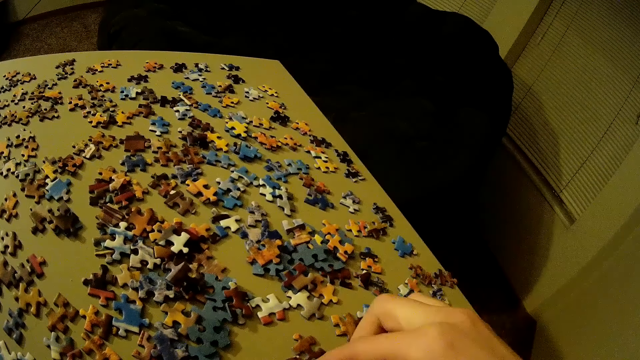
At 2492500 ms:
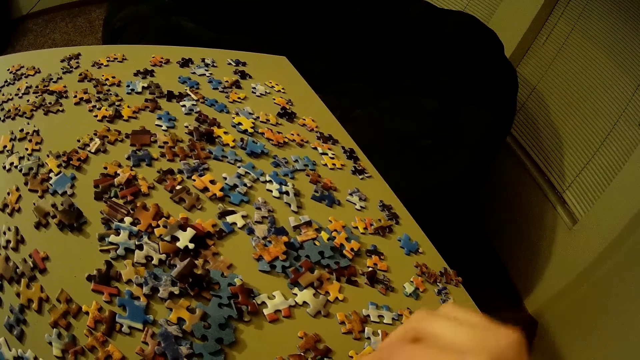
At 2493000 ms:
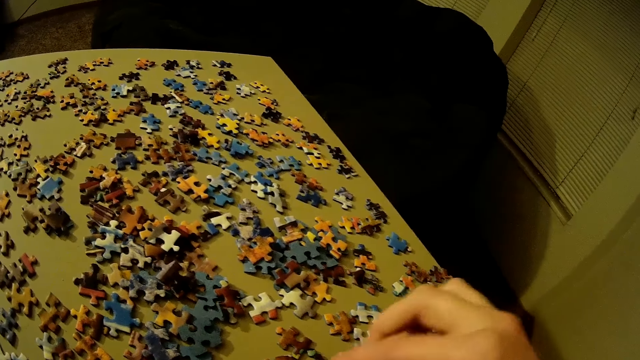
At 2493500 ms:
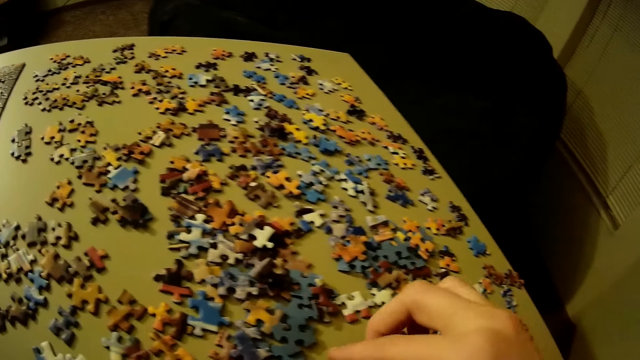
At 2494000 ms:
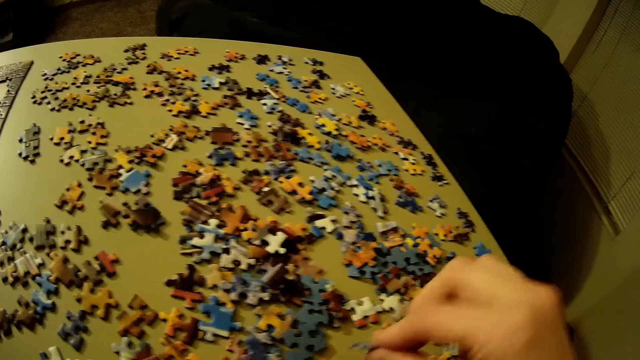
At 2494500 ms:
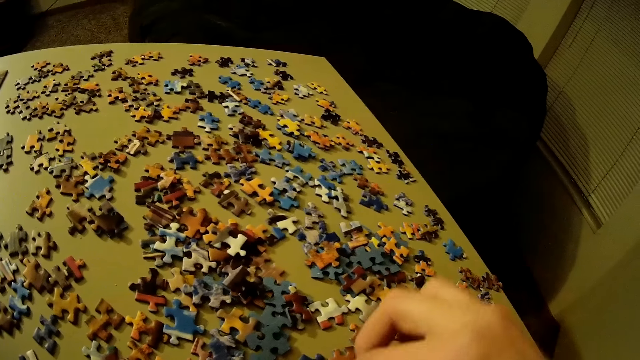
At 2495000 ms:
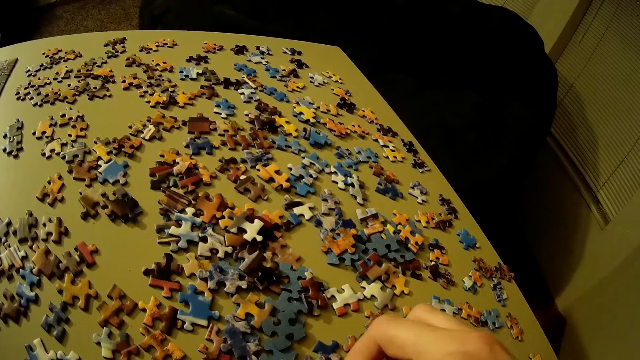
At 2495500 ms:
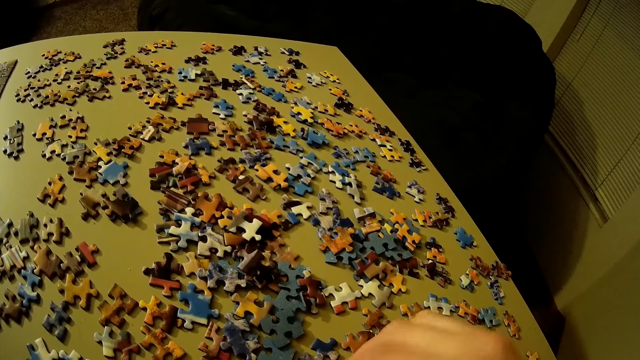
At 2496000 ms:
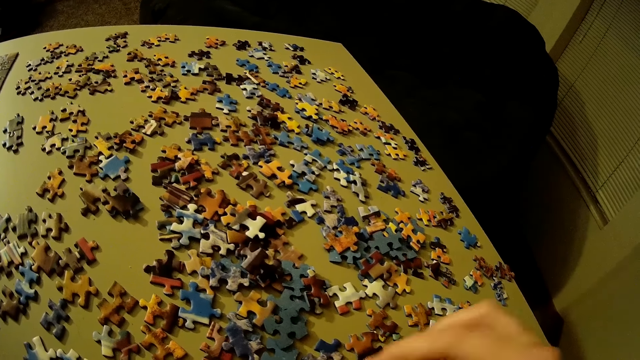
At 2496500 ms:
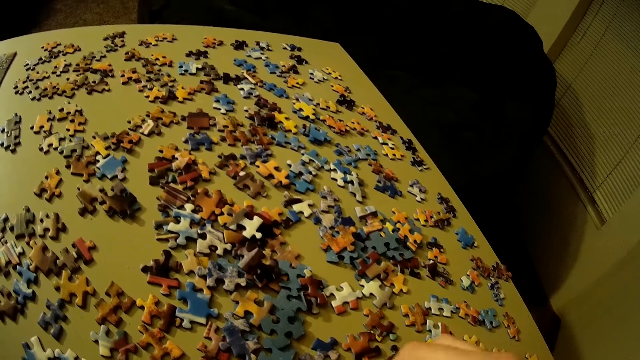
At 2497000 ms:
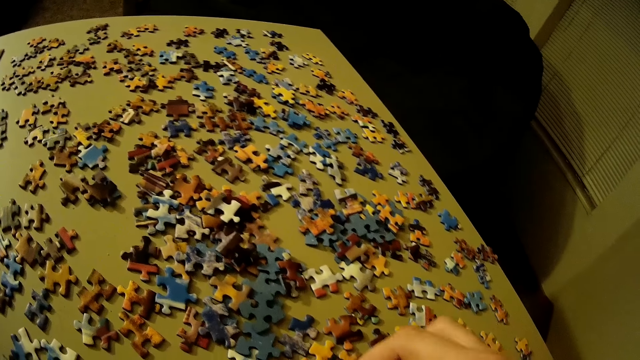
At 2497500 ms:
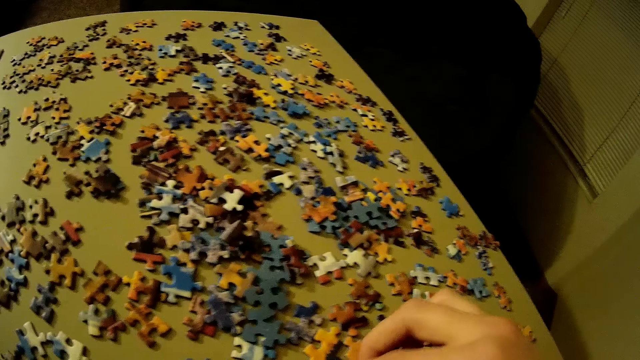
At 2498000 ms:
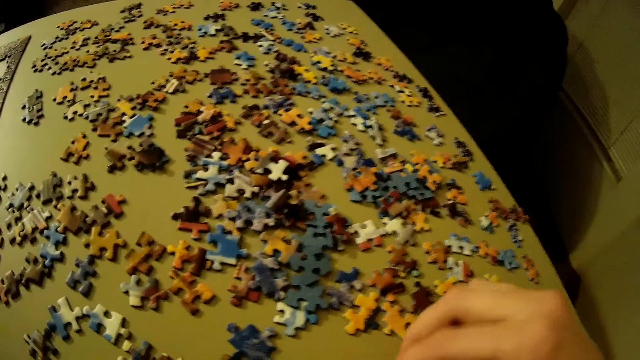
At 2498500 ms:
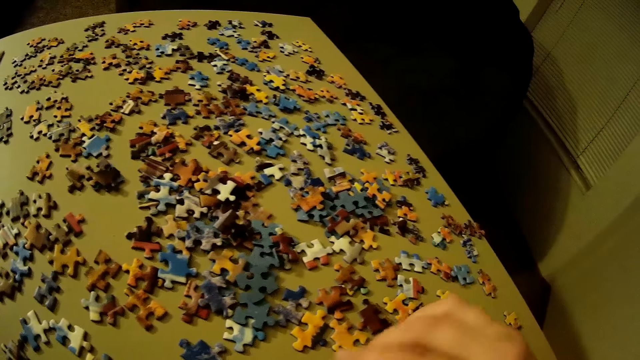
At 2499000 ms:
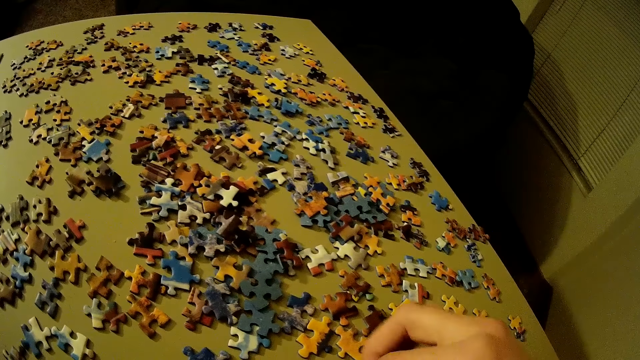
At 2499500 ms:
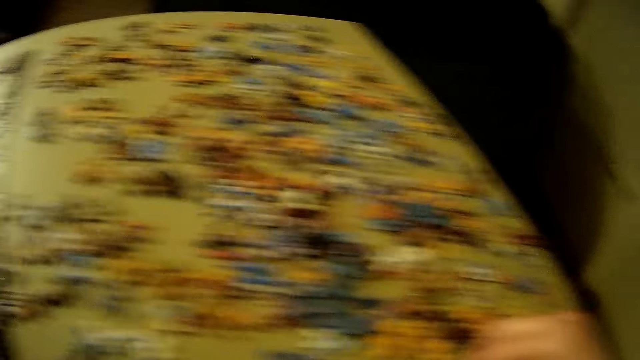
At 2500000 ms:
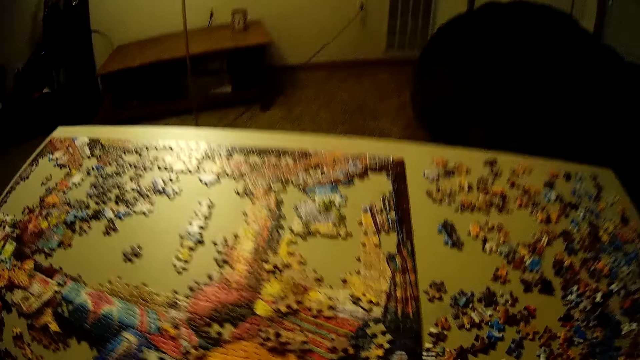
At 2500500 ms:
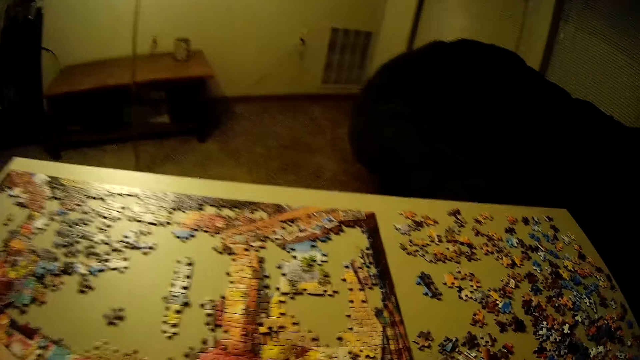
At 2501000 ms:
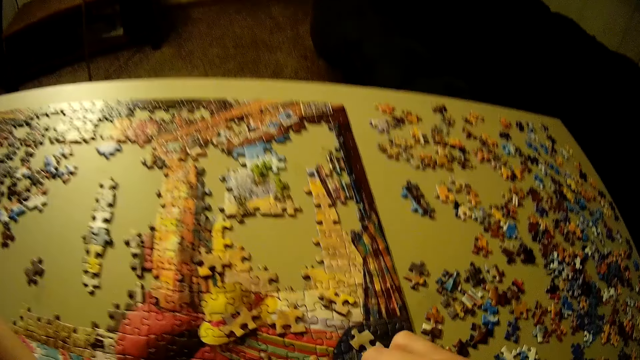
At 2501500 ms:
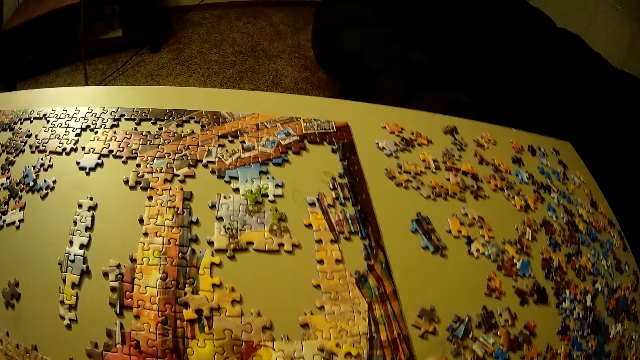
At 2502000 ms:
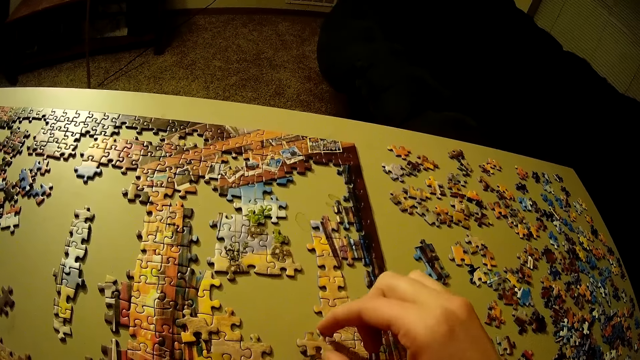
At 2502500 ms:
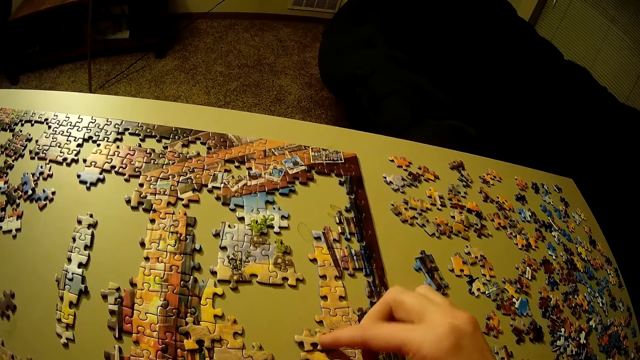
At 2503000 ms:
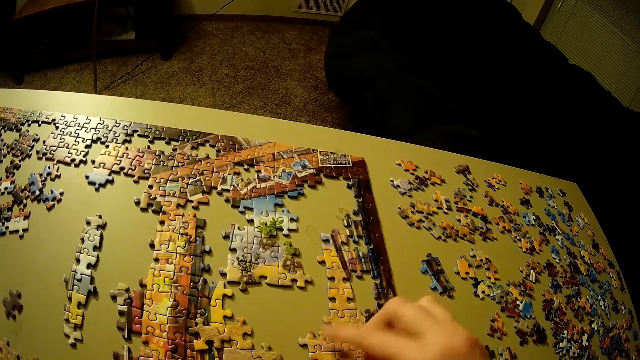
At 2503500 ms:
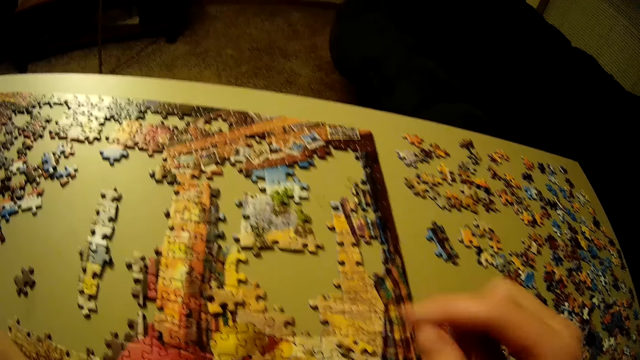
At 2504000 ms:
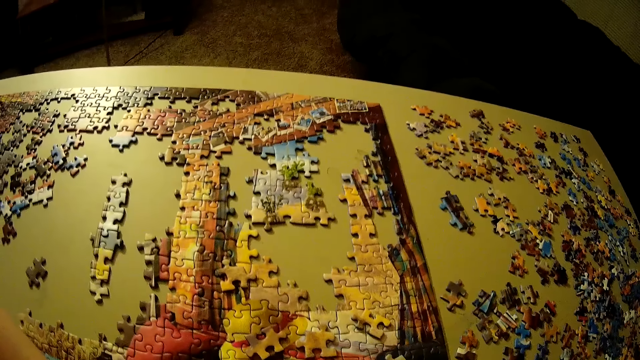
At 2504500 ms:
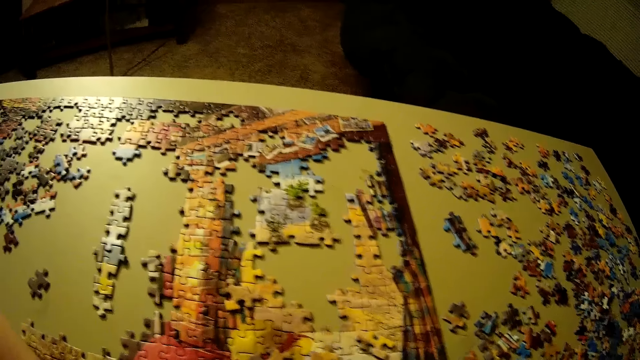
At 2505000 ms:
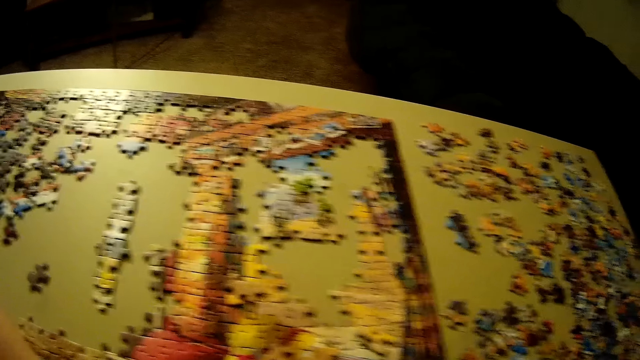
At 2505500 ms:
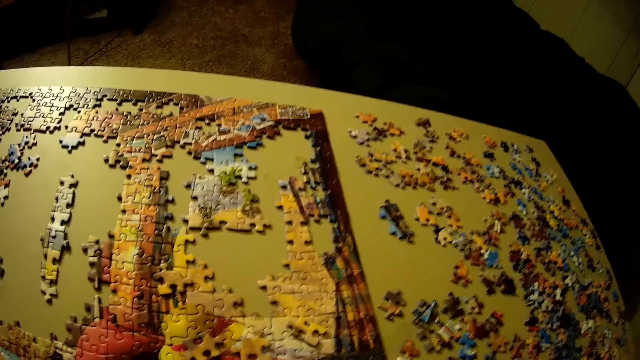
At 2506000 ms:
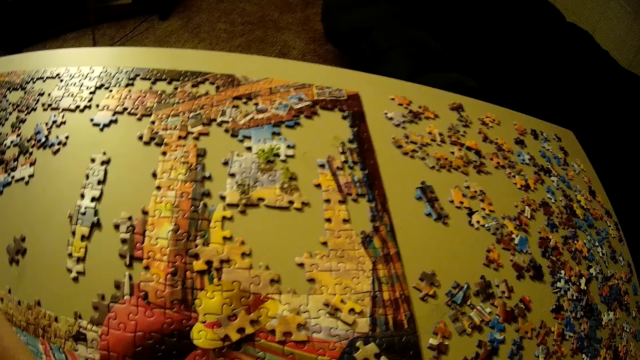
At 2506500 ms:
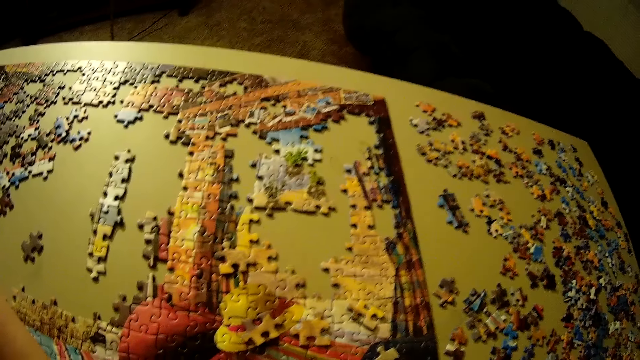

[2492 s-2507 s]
The camera wearer lets go of the piece of puzzle. She checks the game chips. She picks up the piece of puzzle and lets go of the piece of puzzle. She scatters the pieces around. She picks up a puzzle piece. She moves her hand towards the piece of puzzle. She places the puzzle piece in the puzzle. She plays the puzzle game. She moves her hand towards her. She looks around.

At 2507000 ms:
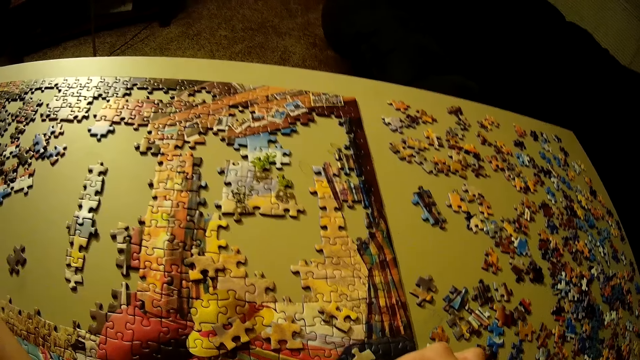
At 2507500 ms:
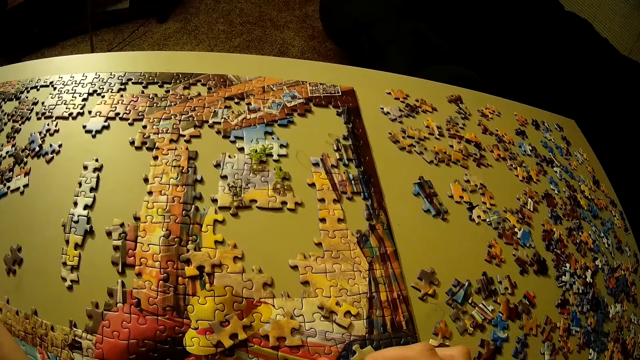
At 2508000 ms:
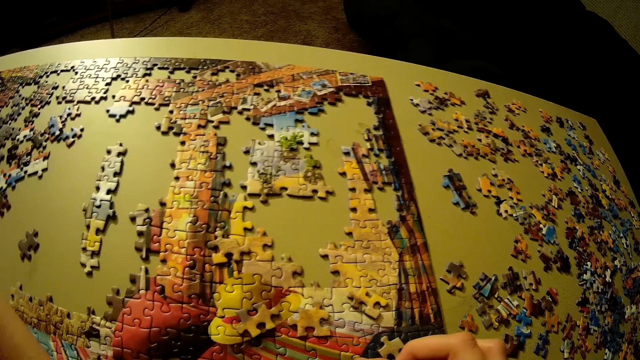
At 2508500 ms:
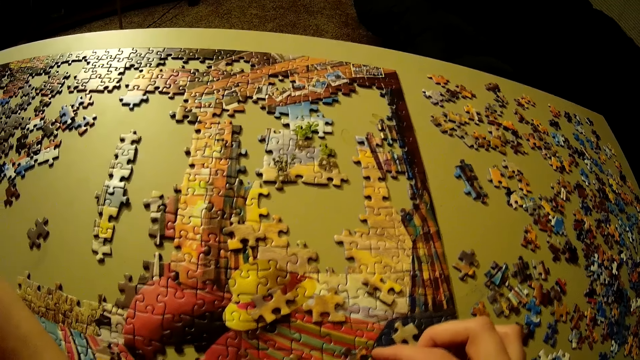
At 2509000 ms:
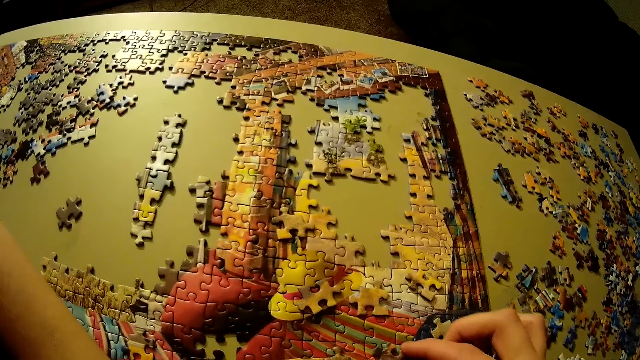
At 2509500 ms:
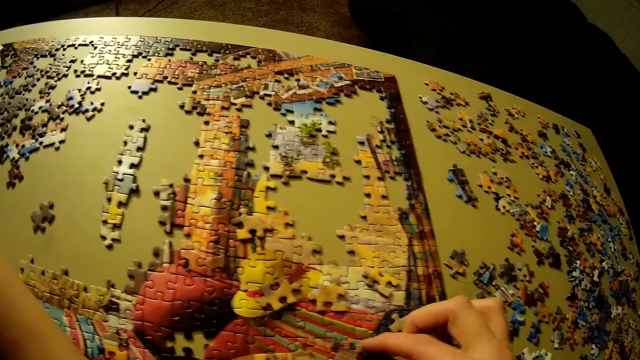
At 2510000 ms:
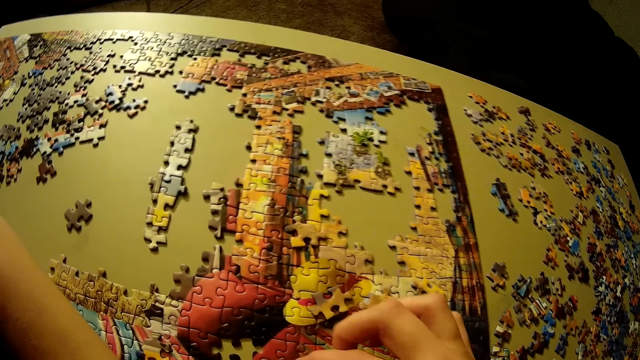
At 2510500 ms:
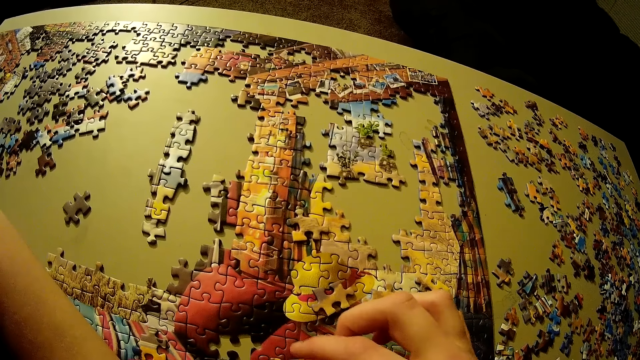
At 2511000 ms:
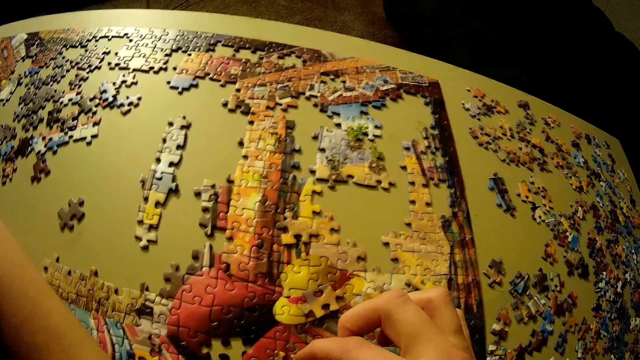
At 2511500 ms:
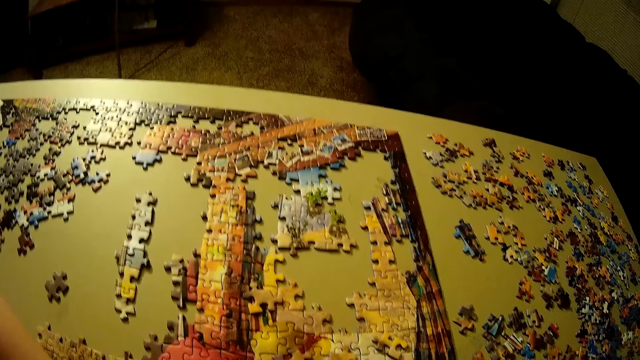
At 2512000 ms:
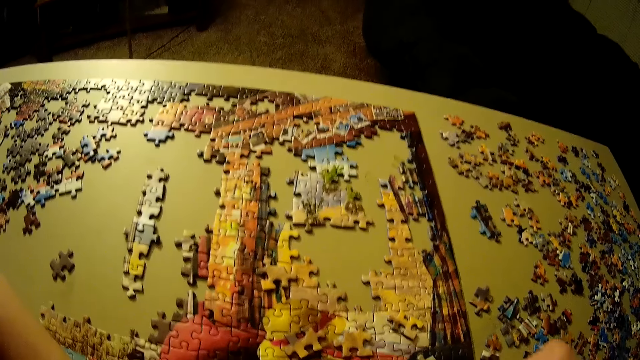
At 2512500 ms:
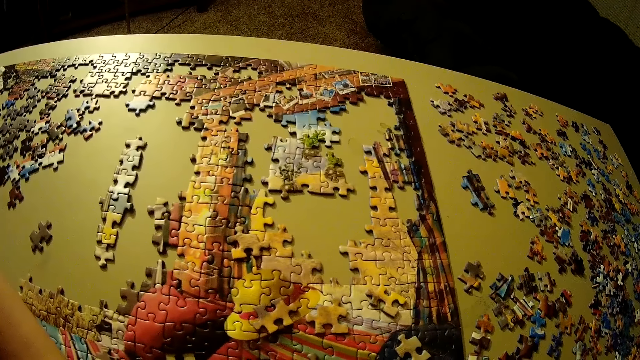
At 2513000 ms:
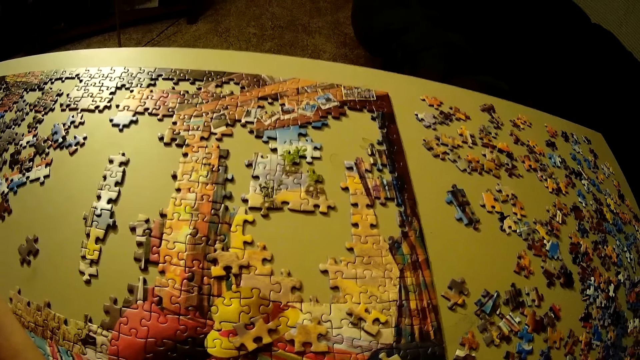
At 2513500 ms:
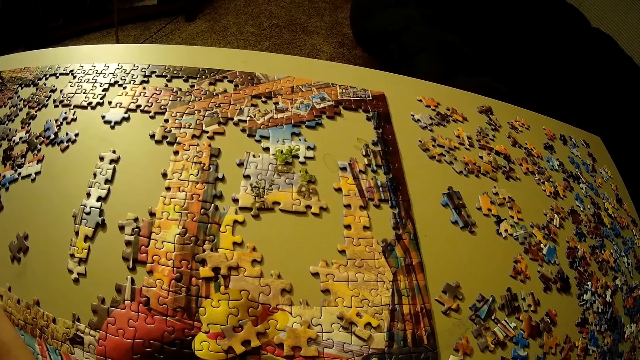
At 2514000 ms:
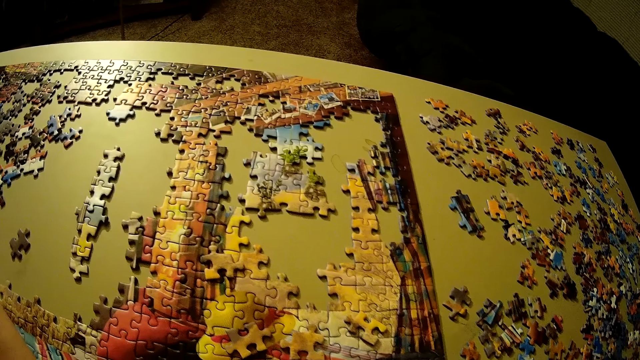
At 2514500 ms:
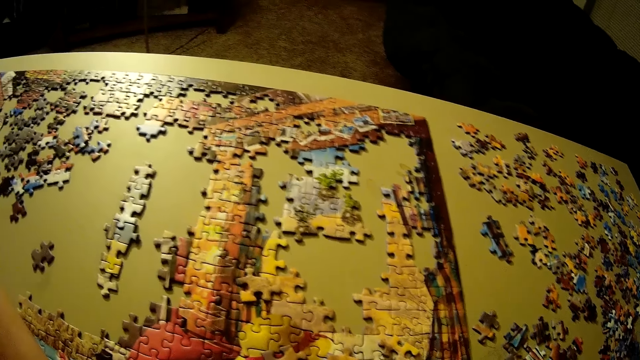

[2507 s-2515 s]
The camera wearer fixes the pieces in the puzzle.
